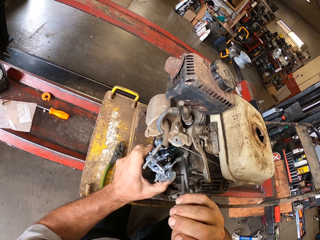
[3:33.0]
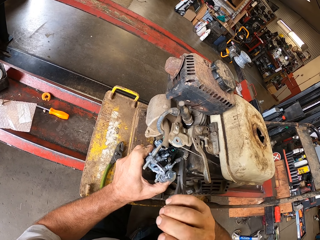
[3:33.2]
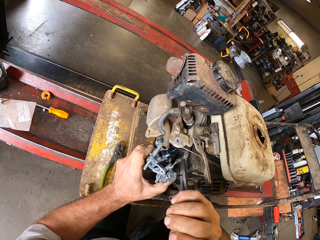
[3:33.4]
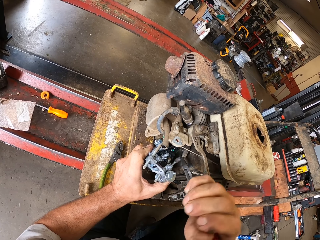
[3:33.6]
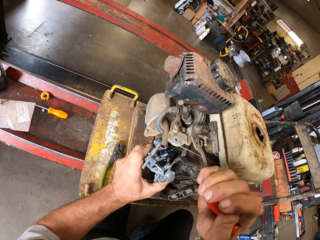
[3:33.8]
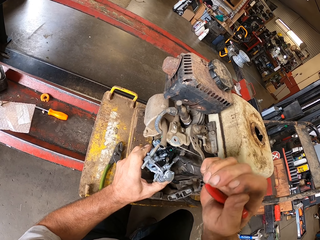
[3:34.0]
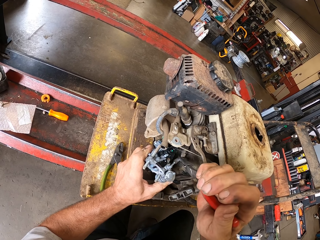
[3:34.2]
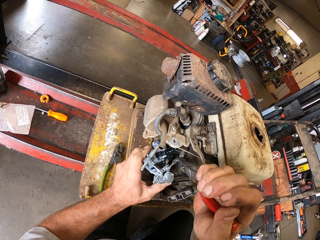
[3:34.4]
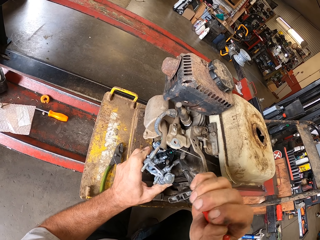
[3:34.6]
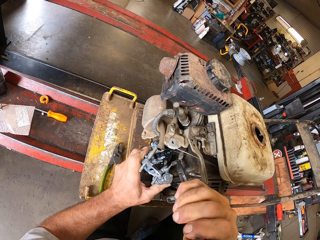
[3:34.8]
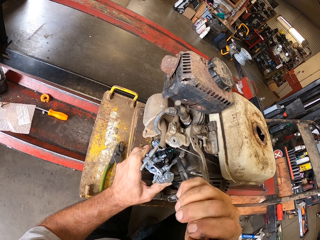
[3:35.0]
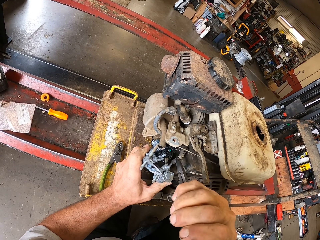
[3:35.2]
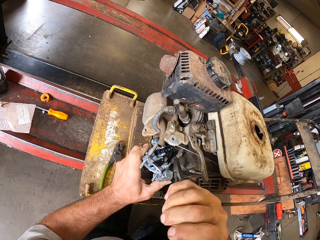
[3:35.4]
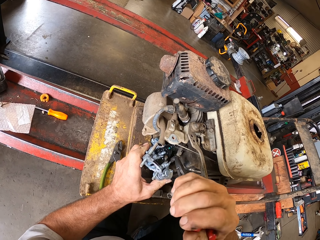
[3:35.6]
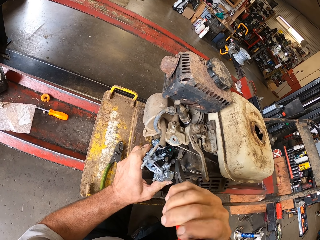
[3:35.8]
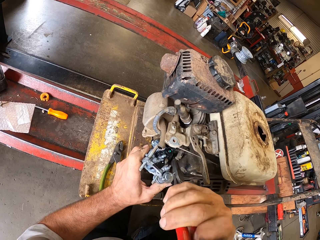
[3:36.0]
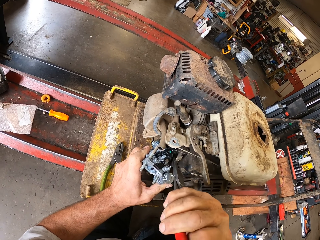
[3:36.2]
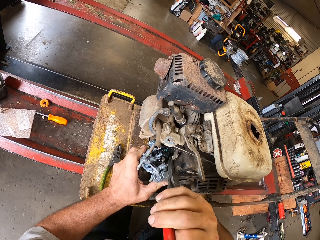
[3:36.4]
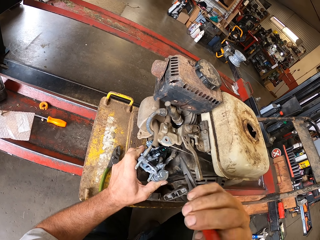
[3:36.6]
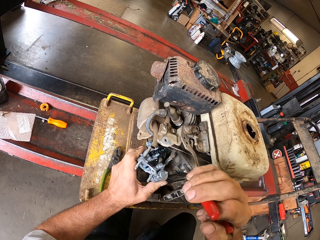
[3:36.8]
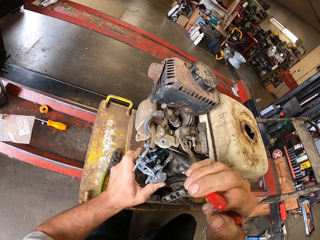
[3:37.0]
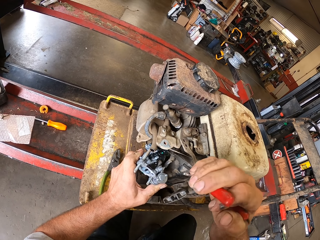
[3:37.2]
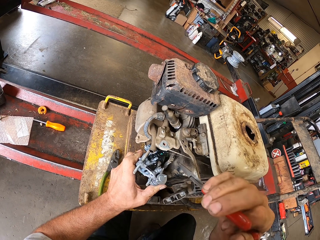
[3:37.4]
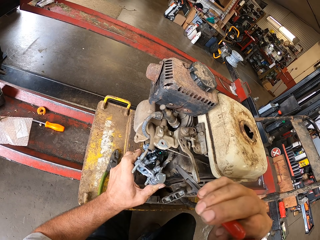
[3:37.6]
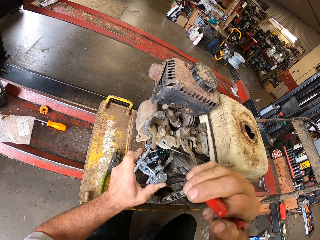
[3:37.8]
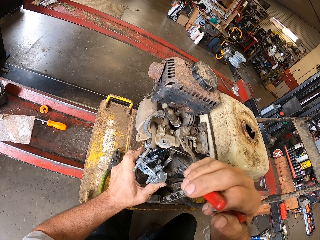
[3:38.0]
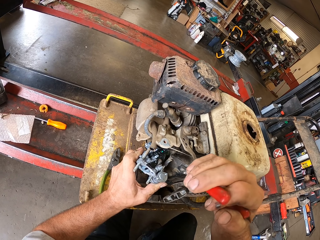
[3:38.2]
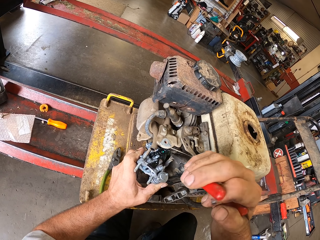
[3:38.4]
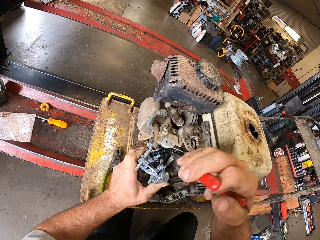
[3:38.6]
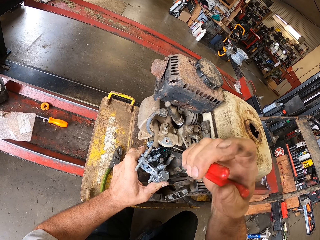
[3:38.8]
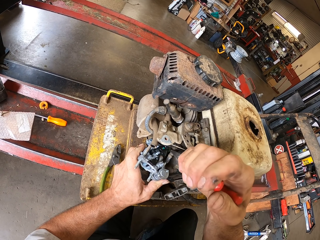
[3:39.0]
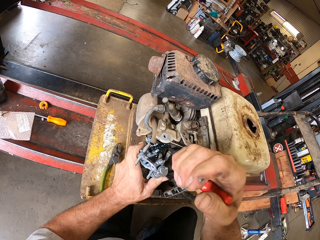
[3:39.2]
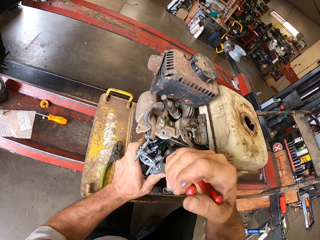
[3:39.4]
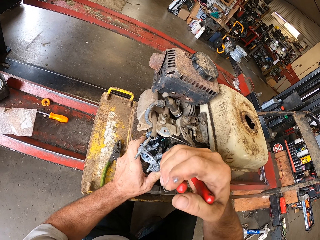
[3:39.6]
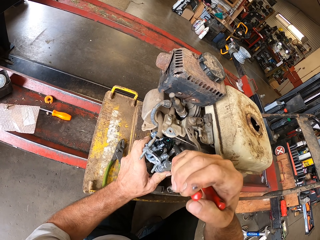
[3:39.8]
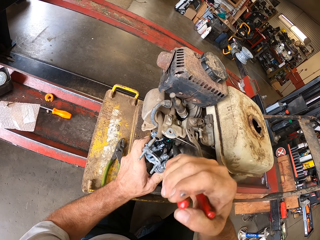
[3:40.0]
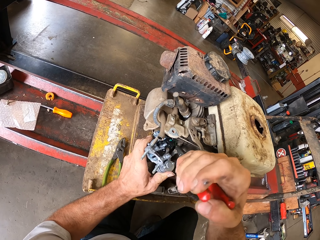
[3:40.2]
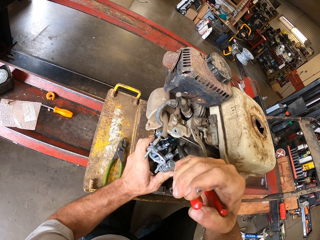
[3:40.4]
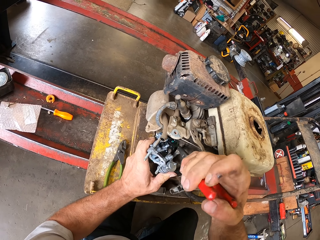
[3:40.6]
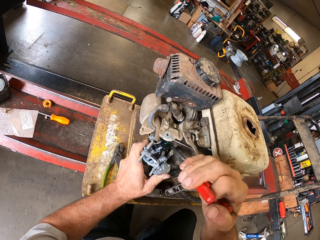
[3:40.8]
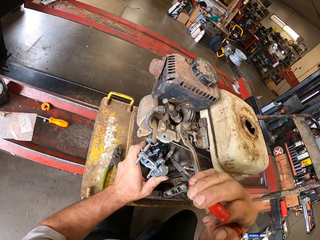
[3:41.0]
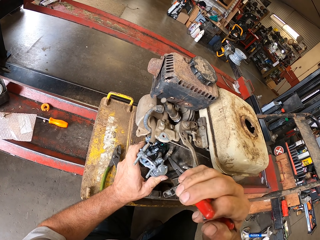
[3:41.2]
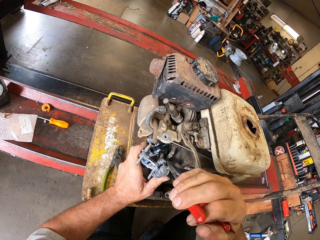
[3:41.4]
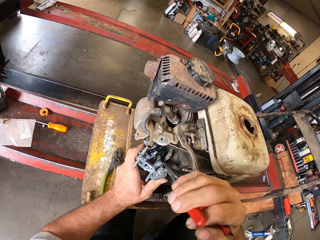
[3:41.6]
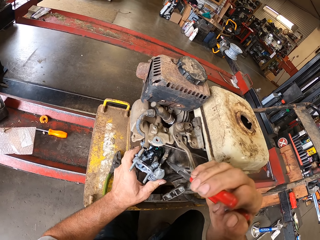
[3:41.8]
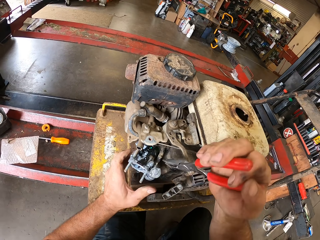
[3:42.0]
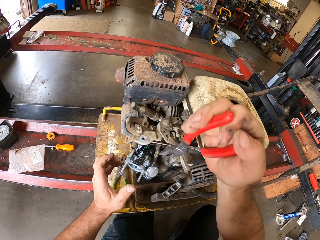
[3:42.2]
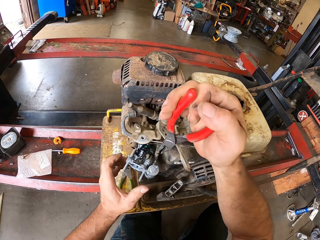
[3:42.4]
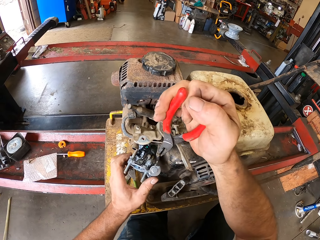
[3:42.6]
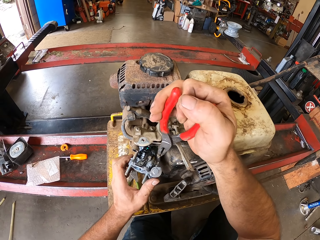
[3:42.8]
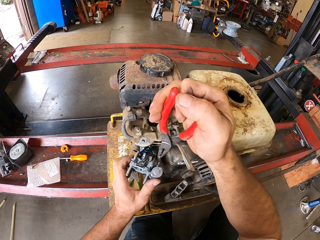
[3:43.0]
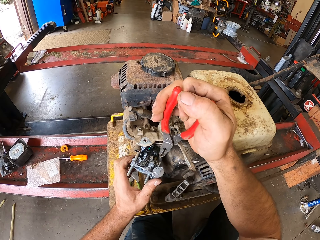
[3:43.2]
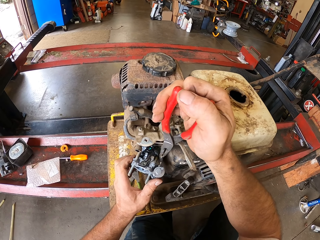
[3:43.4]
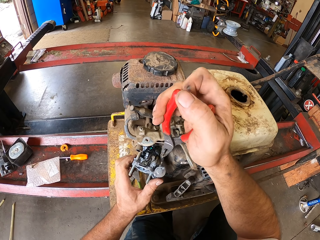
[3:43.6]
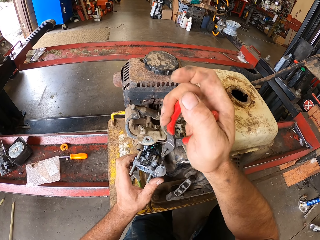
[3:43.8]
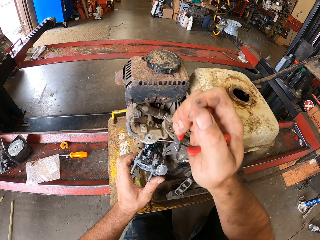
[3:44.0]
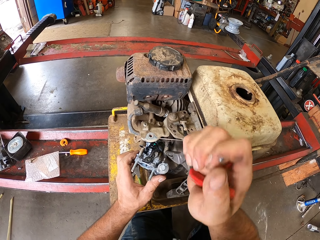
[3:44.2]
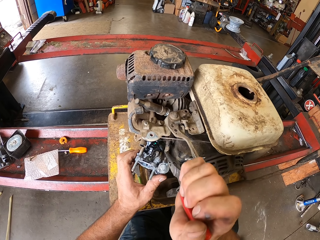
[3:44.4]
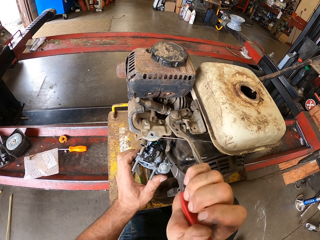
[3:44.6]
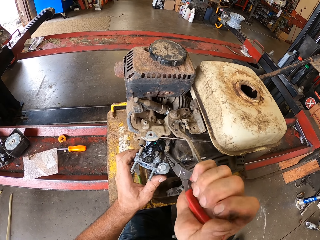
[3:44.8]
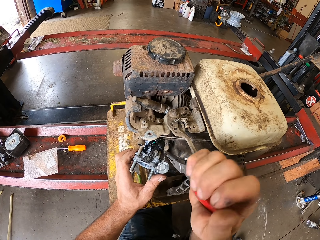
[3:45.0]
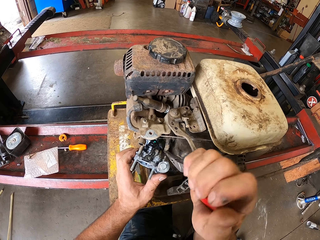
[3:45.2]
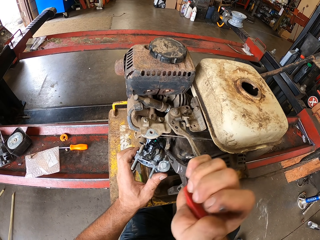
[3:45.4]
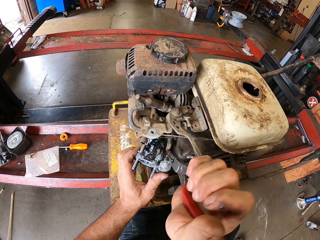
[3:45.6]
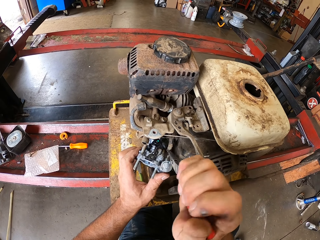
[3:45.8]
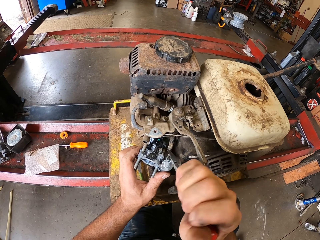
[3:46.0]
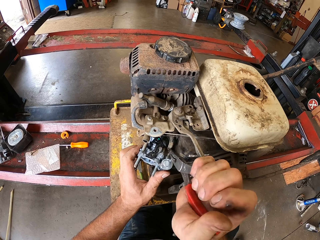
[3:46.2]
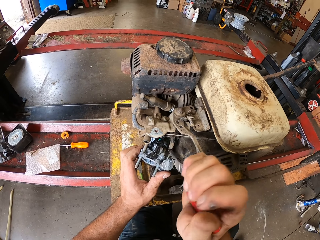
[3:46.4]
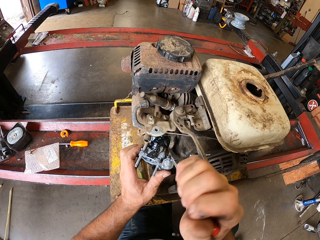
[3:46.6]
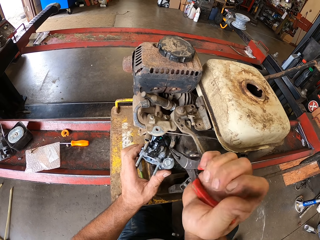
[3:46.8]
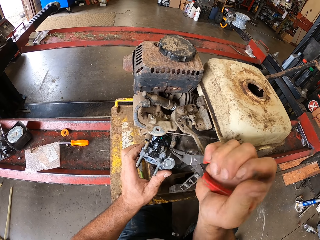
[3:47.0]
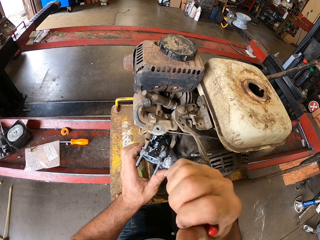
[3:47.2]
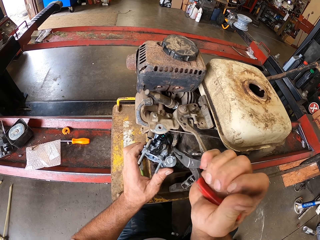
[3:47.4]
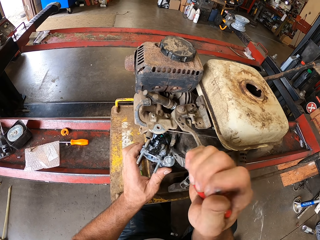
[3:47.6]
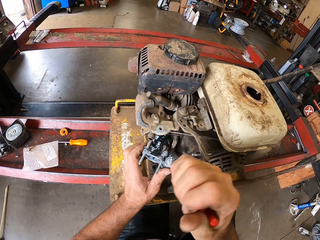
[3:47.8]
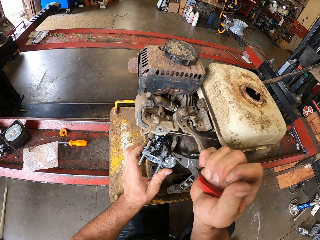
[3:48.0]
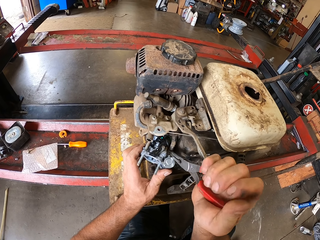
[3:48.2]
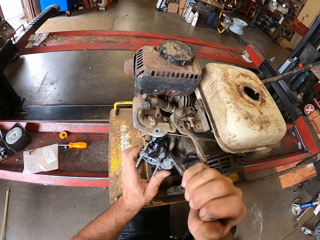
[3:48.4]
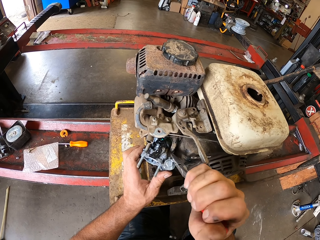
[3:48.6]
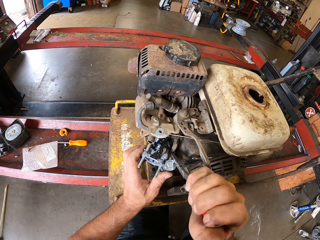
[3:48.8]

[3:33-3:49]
The camera wearer pulls a valve with pliers. They pull the valve with the pliers again.

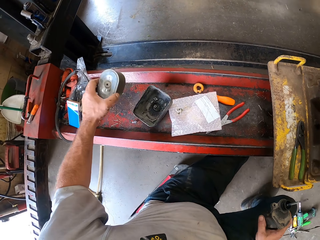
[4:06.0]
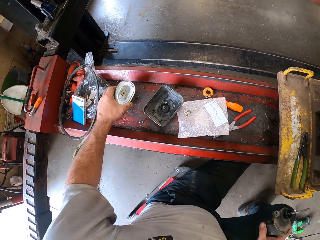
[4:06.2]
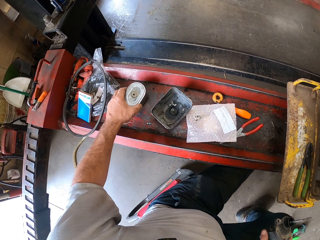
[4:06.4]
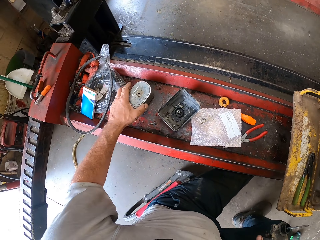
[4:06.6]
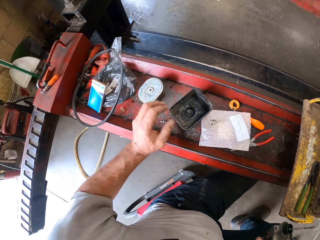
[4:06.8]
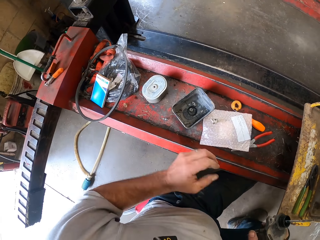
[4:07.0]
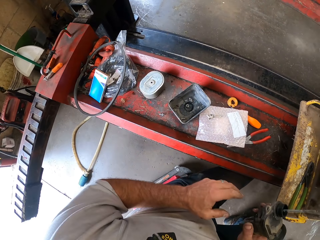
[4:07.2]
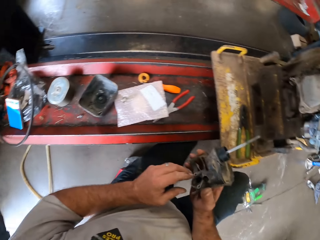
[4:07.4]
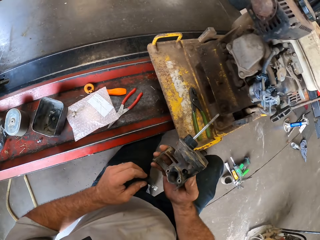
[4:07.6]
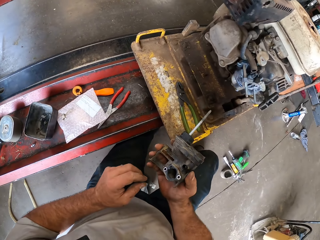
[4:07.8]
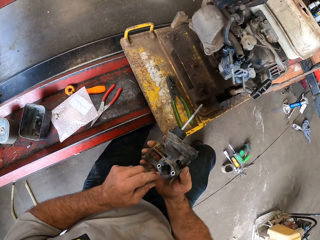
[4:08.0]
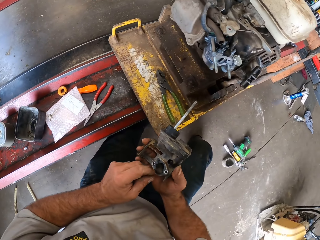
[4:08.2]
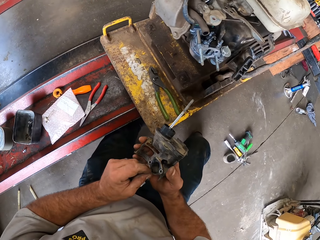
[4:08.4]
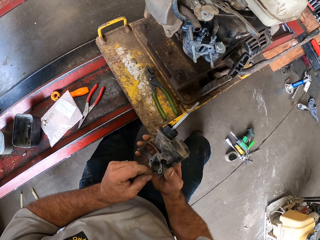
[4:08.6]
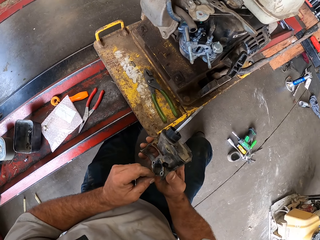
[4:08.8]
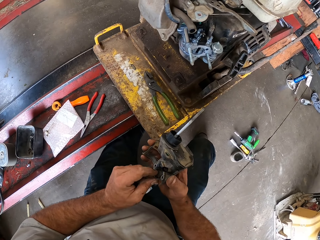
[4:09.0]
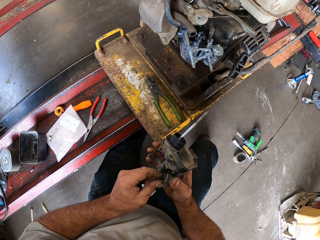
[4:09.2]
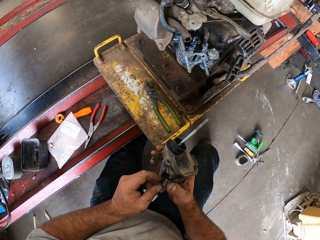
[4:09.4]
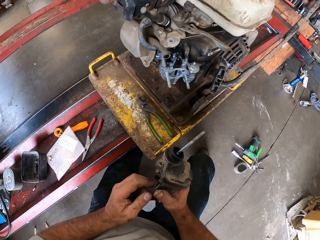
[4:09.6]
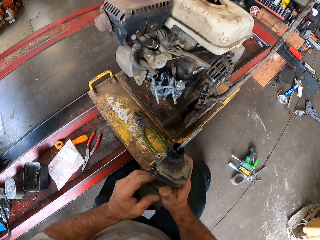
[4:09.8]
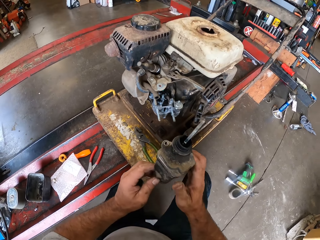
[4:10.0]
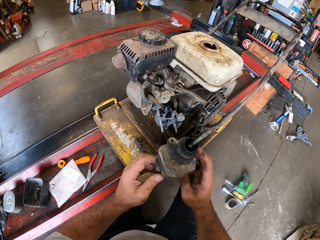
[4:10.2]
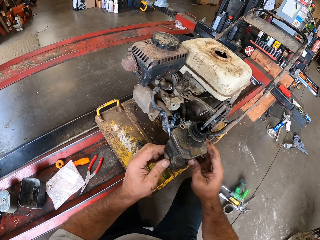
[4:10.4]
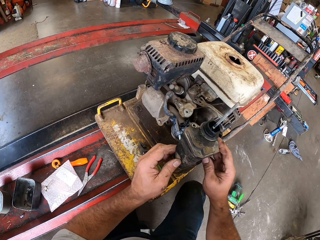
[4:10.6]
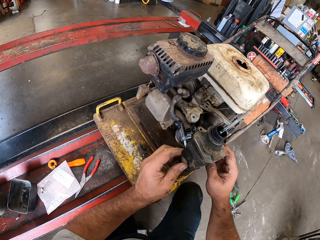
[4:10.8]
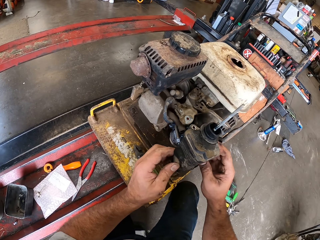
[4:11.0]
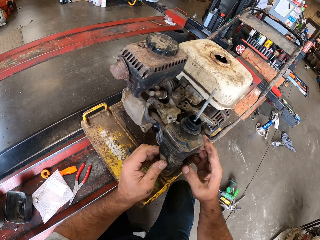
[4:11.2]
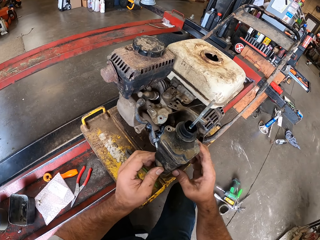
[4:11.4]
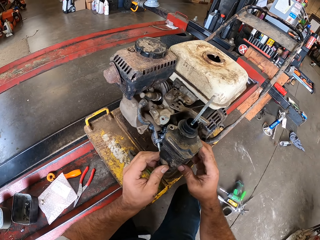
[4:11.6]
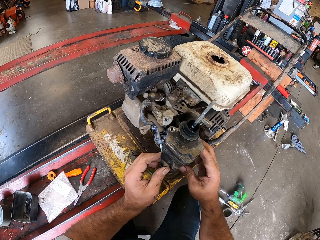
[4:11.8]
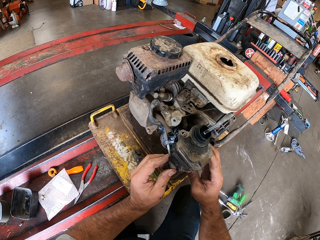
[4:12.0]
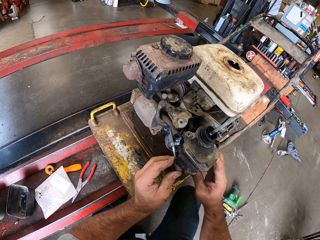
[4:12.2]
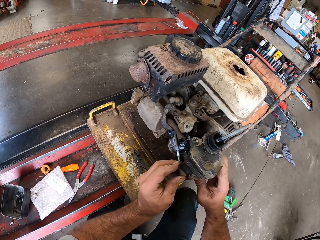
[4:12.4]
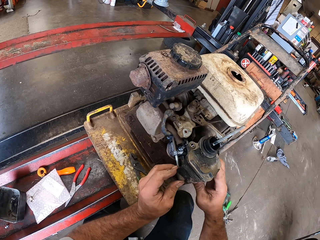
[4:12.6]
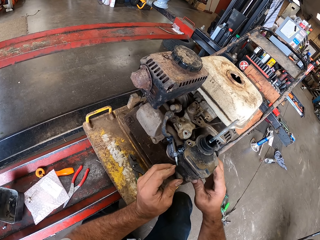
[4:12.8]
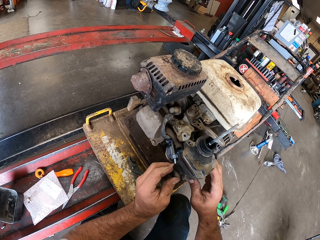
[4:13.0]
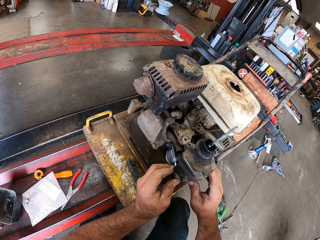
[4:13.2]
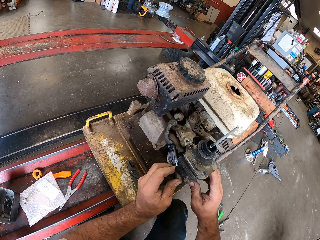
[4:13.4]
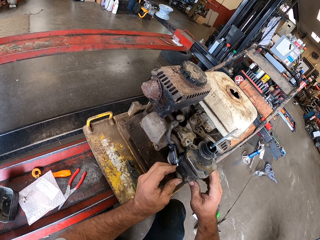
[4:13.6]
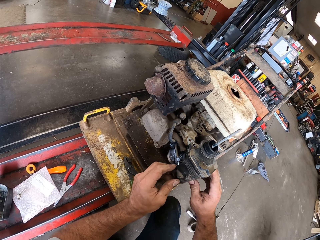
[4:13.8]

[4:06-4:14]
The camera wearer lifts something. He drops the stator on the rail with his left hand. He handles the carburetor covering with his left hand. He places the carburetor covering on the carburetor with his hands.
